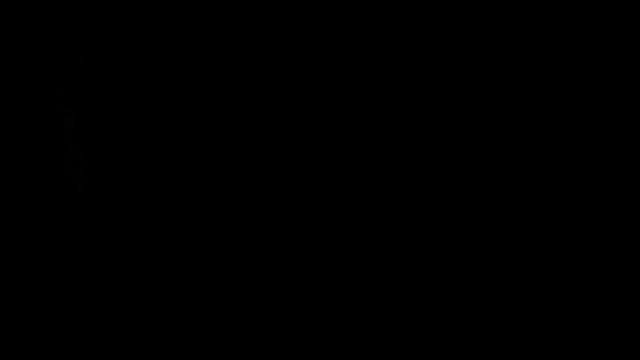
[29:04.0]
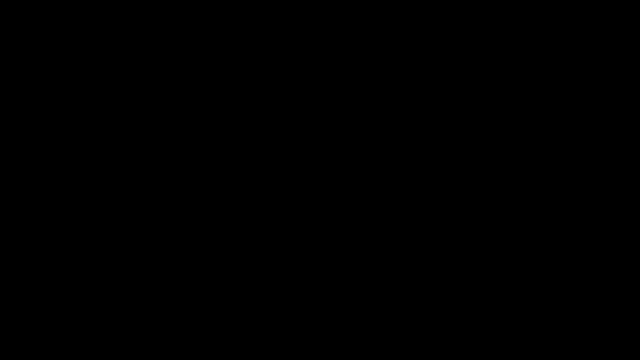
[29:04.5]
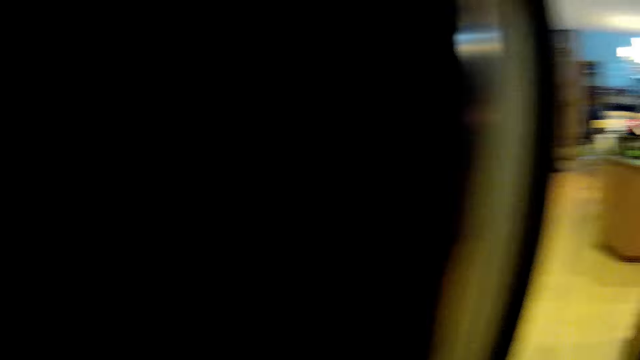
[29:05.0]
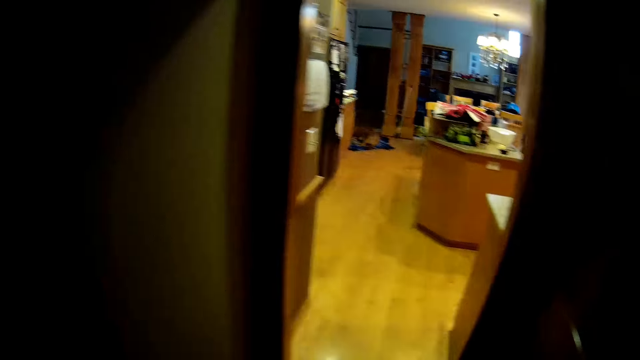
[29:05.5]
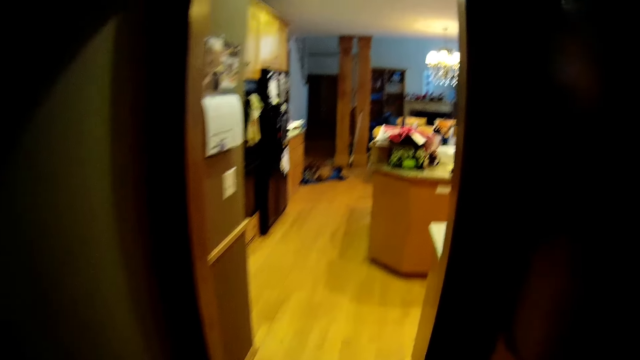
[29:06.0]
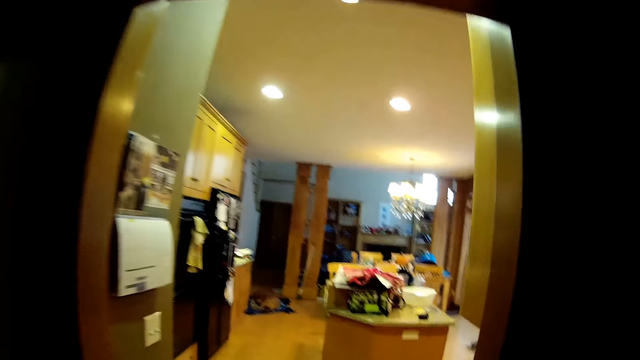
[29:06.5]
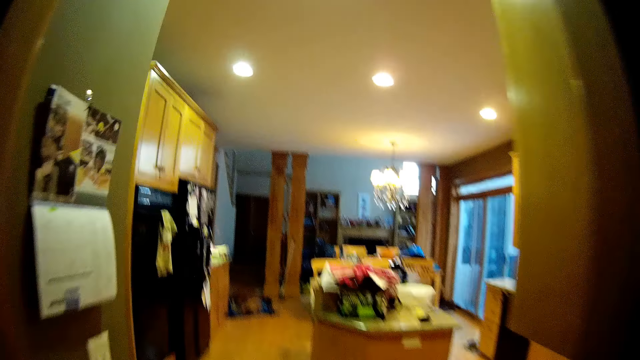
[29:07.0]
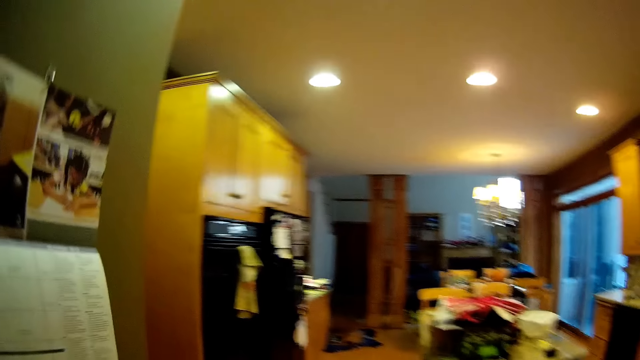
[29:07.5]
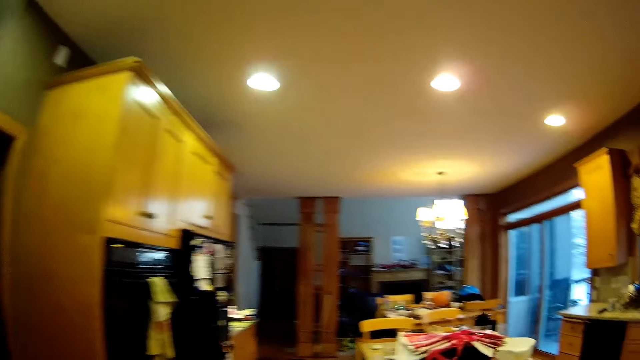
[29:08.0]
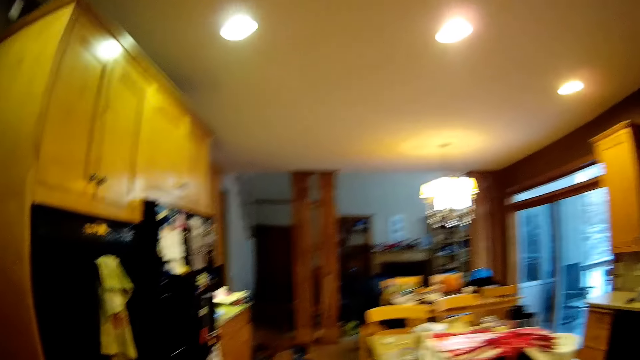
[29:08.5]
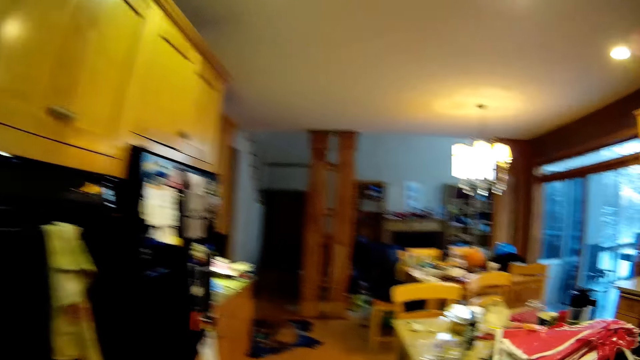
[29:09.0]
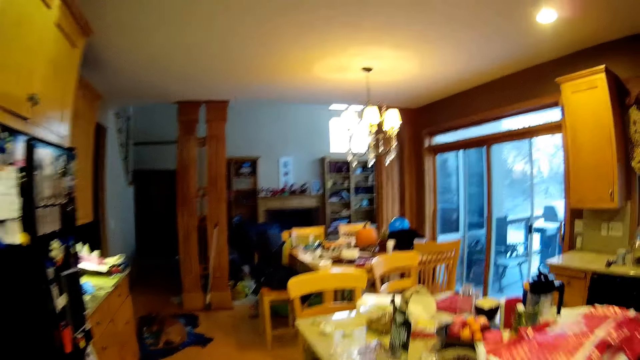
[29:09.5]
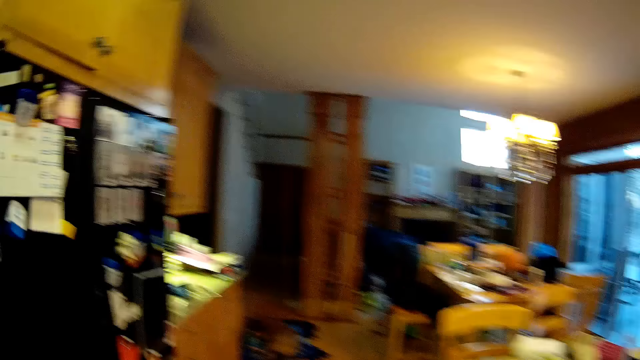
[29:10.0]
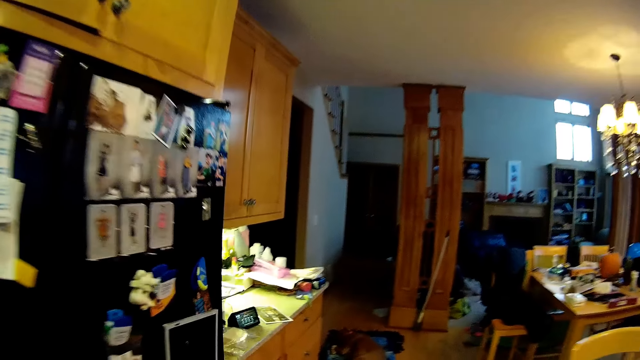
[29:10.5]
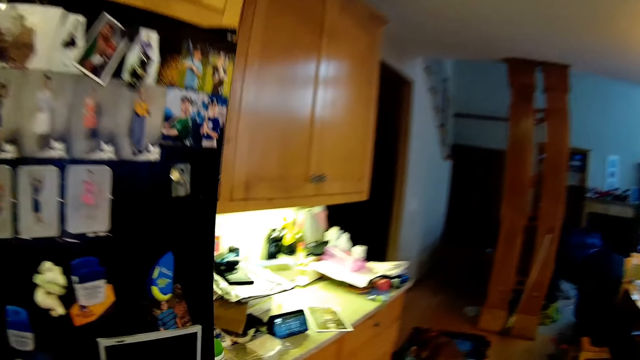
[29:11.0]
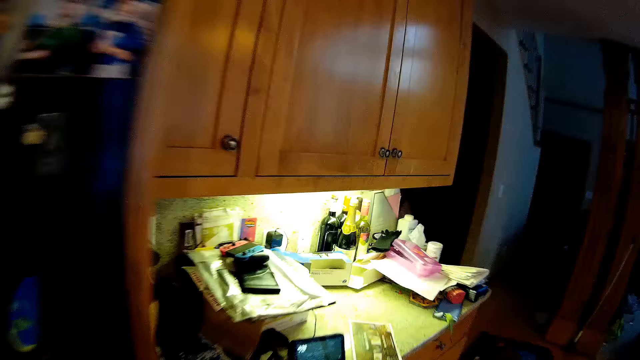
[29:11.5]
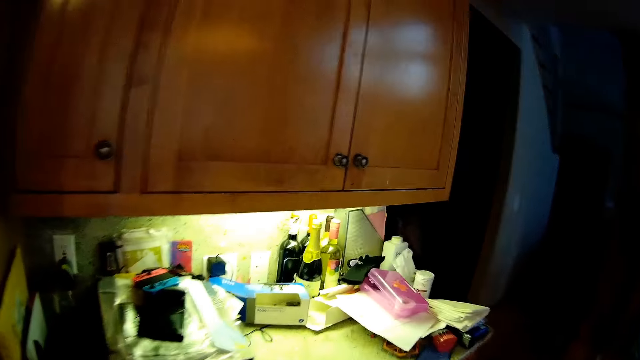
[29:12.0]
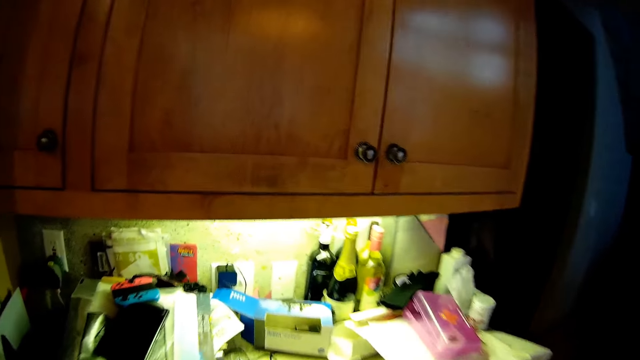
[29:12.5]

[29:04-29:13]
The camera wearer walks into the kitchen.

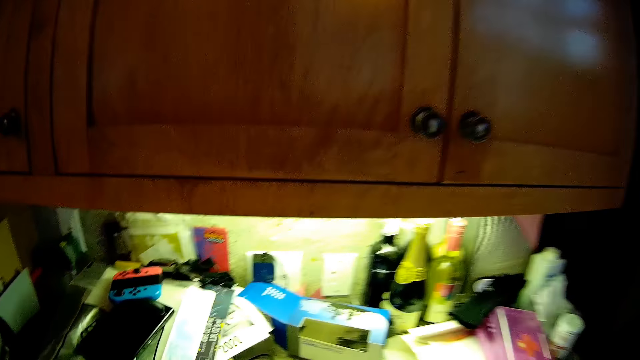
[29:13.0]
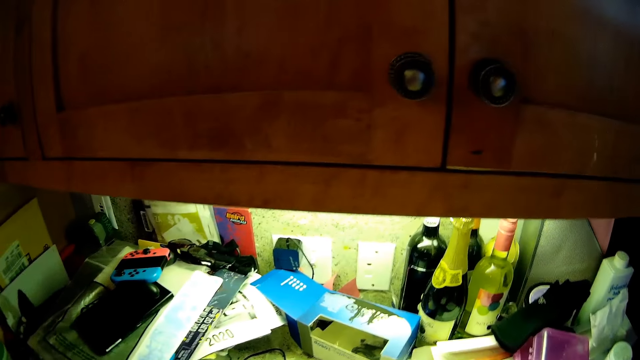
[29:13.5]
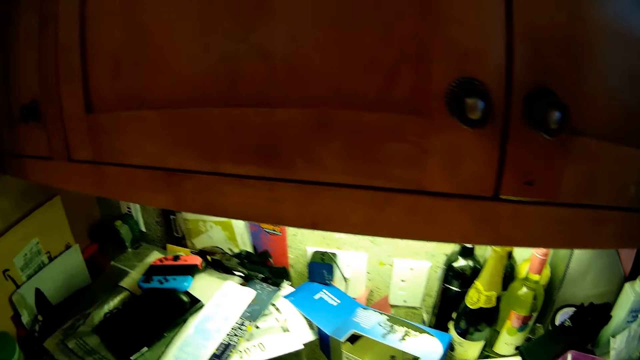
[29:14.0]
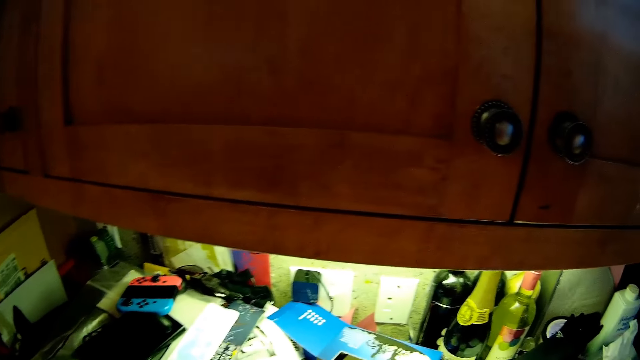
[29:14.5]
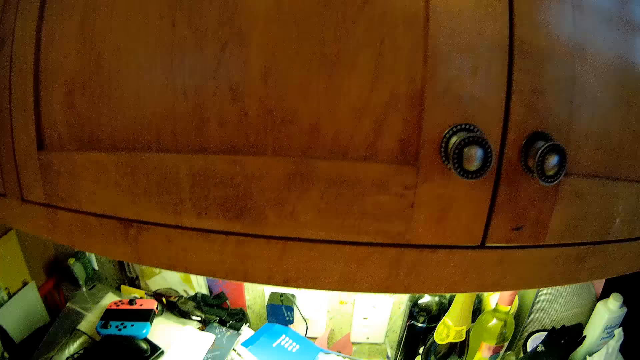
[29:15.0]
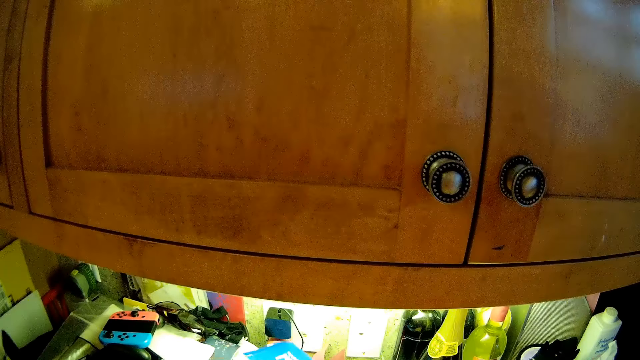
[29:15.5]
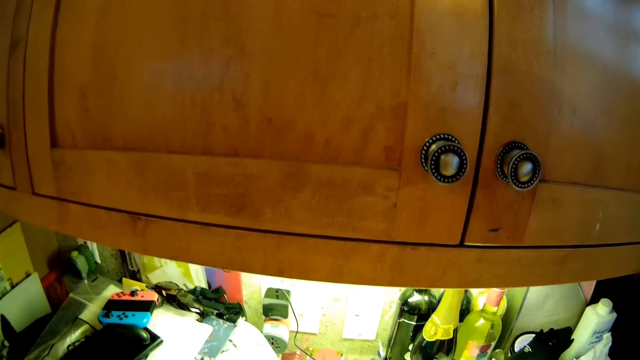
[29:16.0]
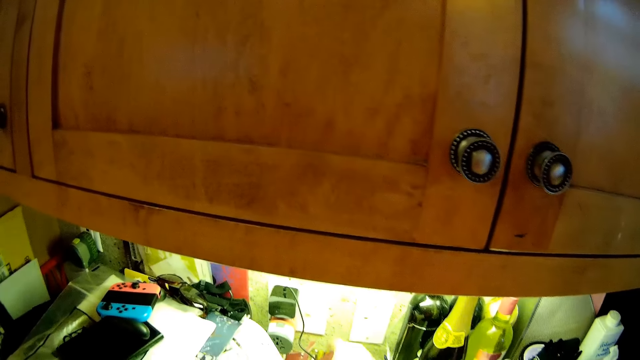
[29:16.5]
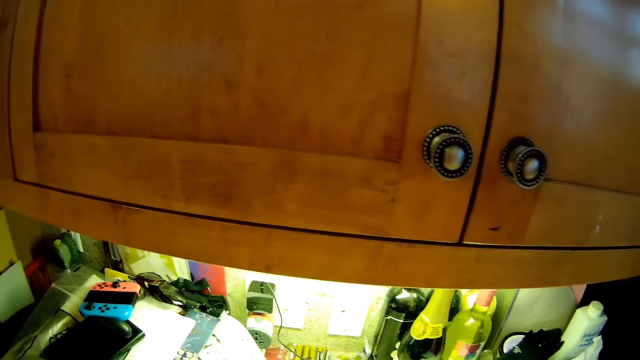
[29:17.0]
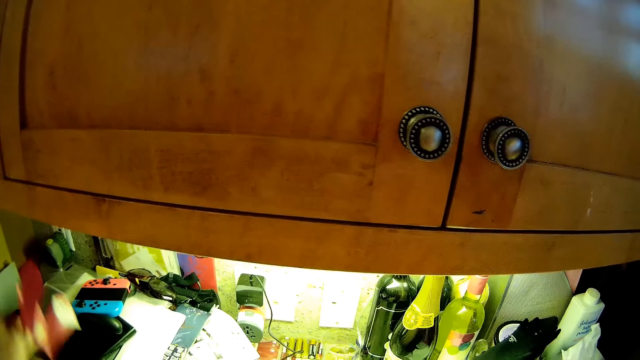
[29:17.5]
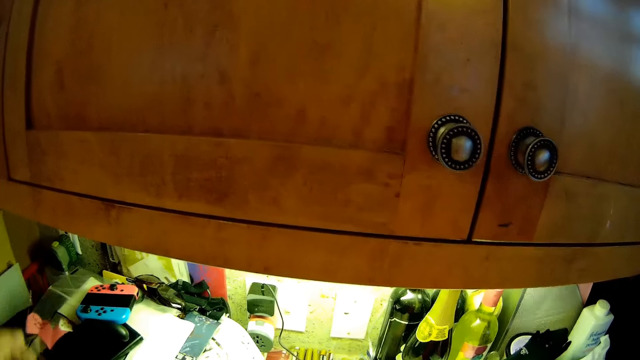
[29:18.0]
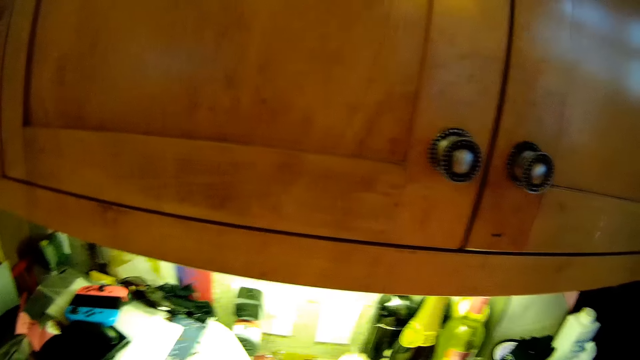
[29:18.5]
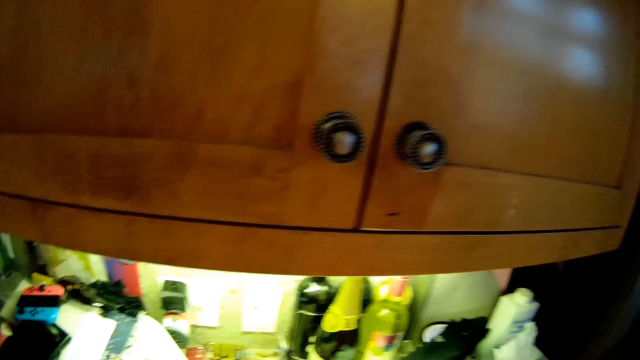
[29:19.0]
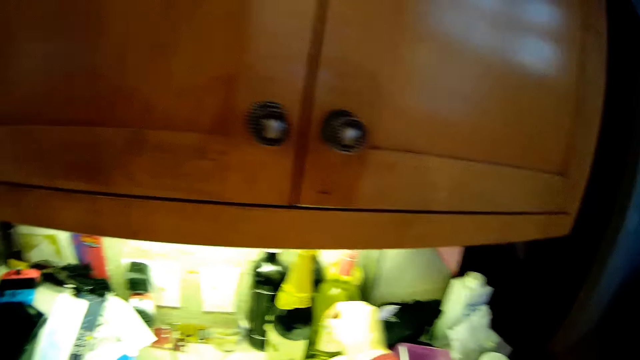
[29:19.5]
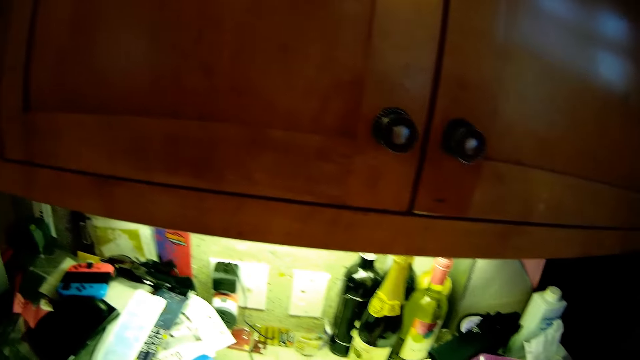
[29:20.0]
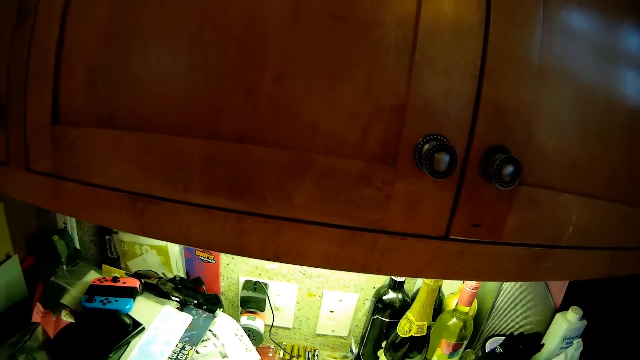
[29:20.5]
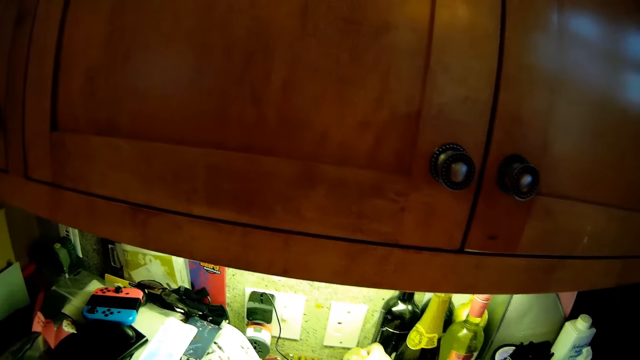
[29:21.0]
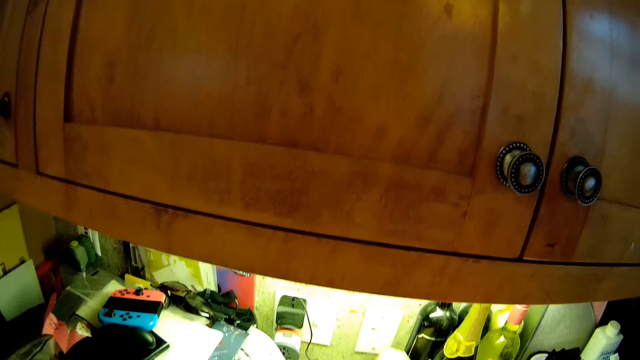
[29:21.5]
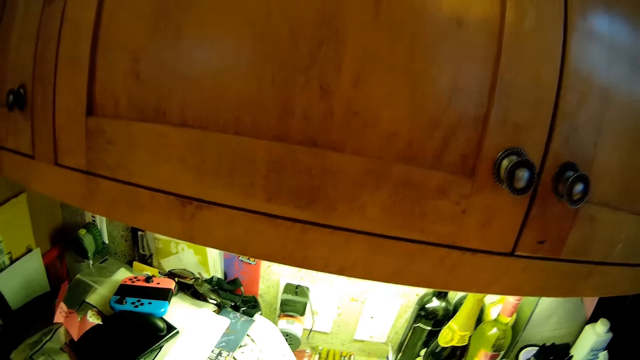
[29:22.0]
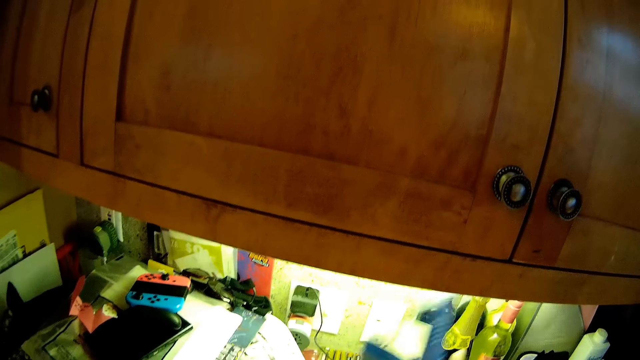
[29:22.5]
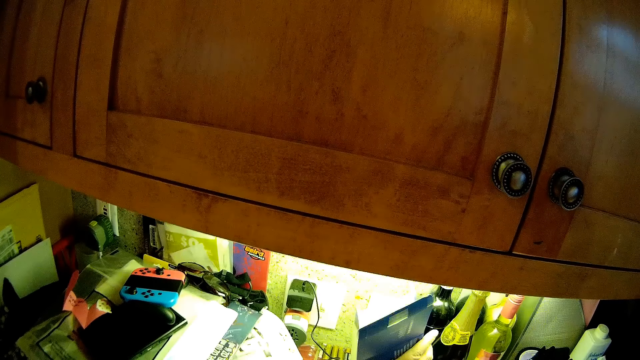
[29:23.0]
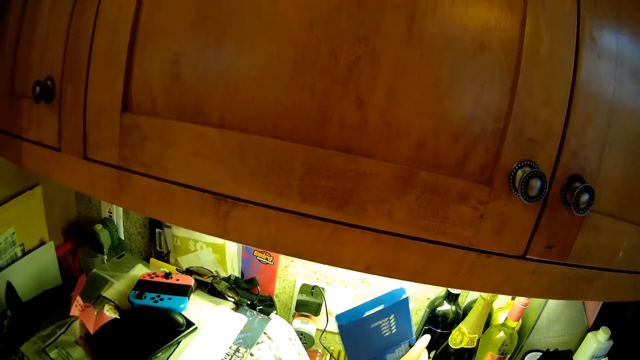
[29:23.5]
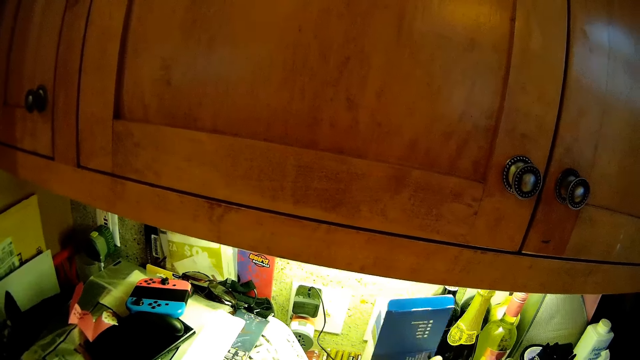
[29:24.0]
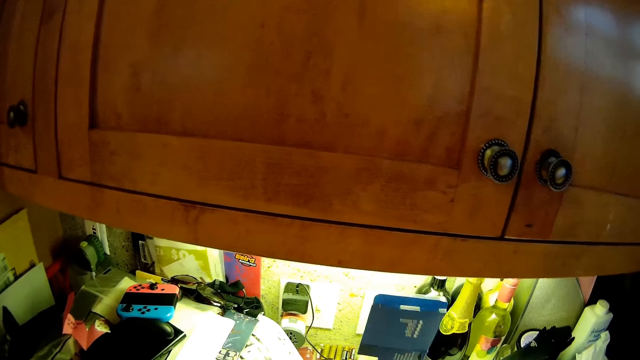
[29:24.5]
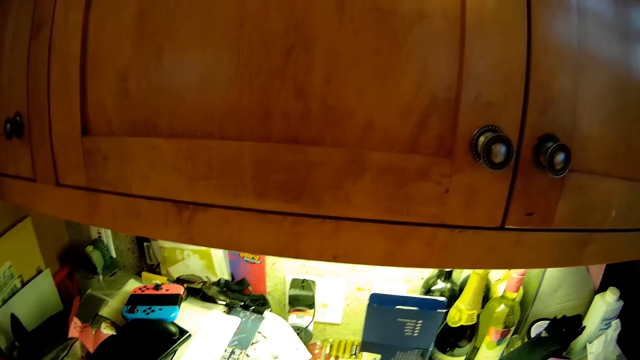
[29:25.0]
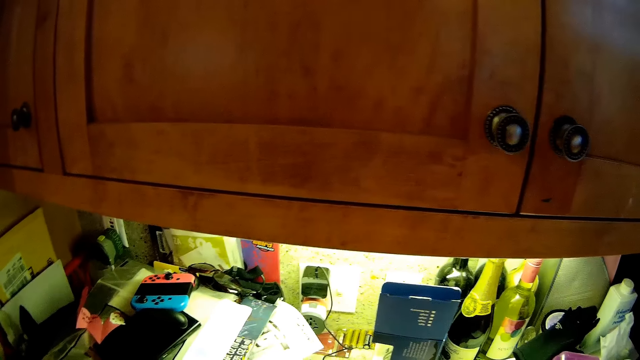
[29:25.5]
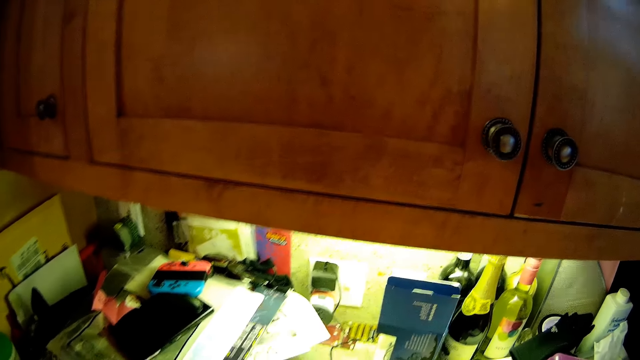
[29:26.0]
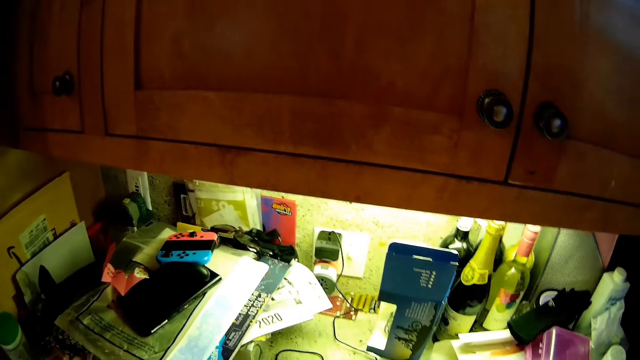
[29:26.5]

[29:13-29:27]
The camera wearer looks around the room. They put a flower on the counter. They look around the room. They put a small box of something on the kitchen counter.
